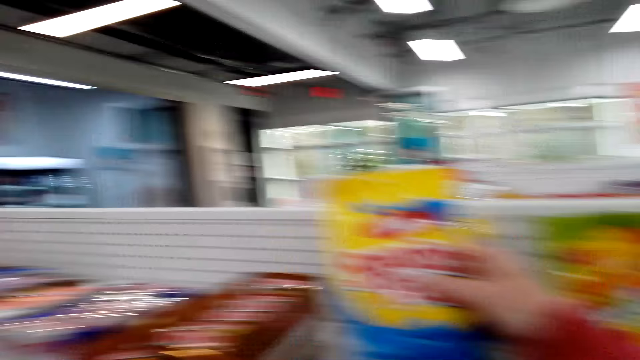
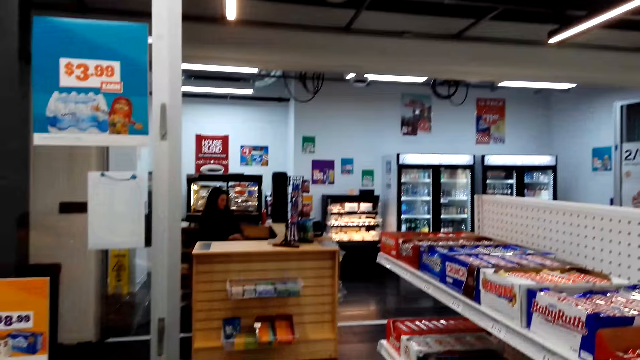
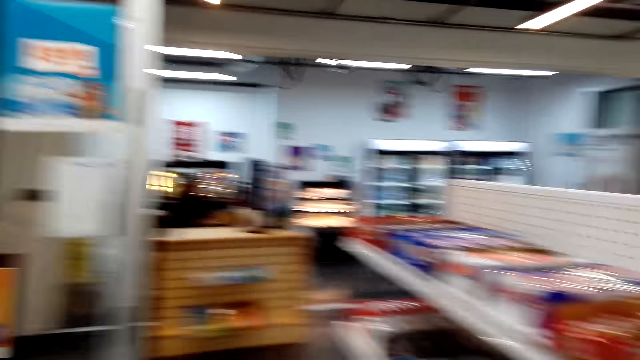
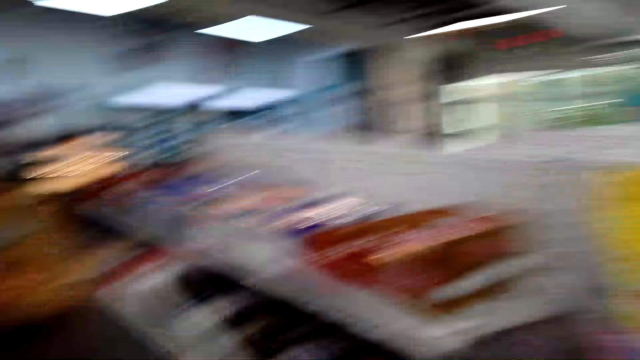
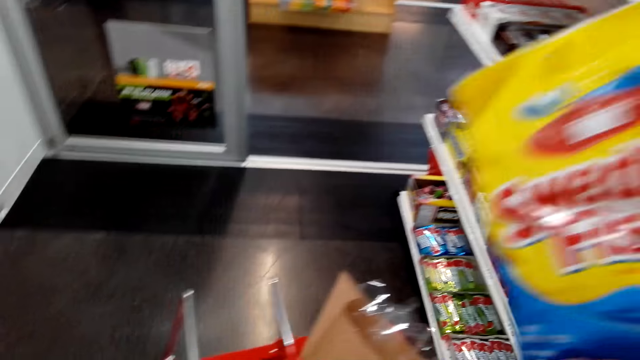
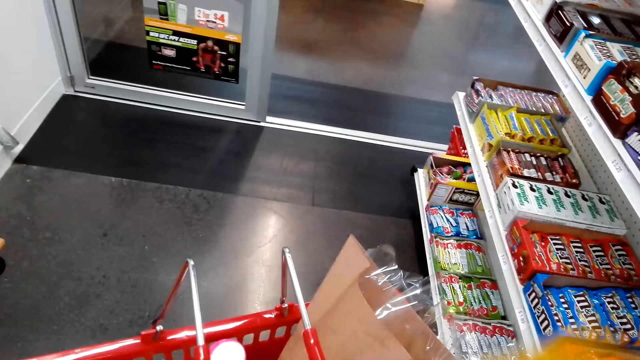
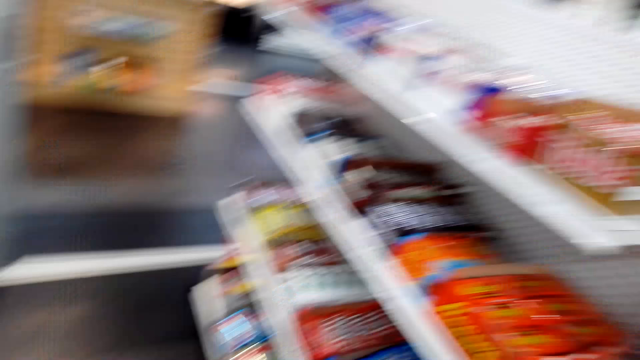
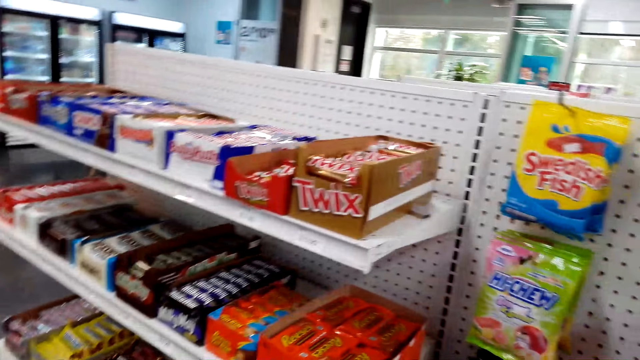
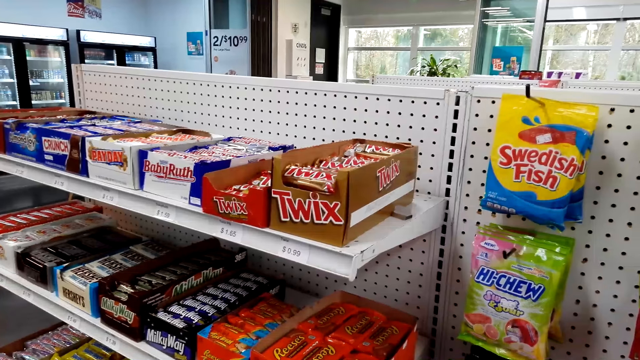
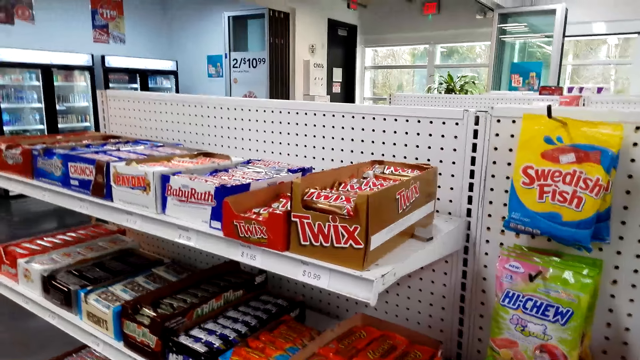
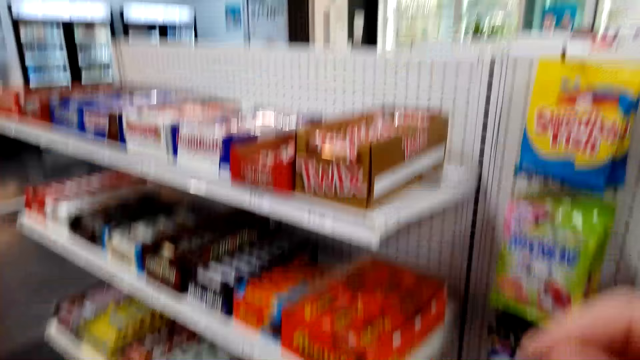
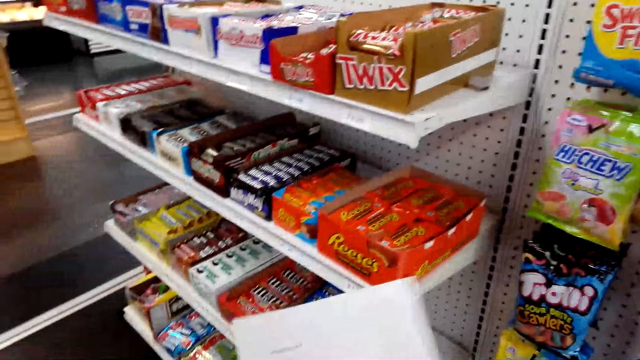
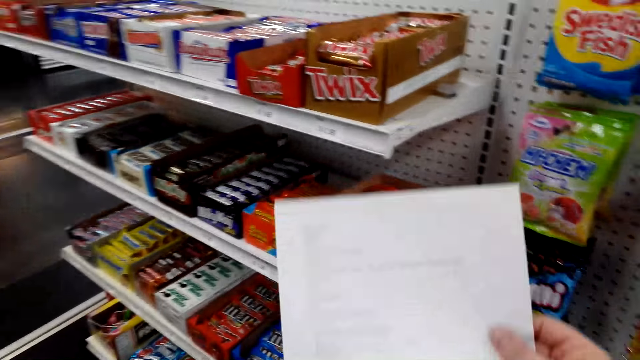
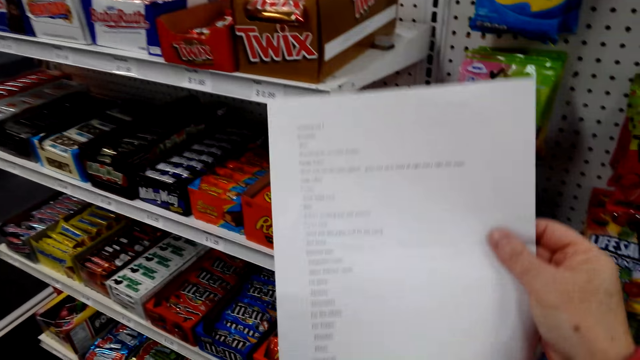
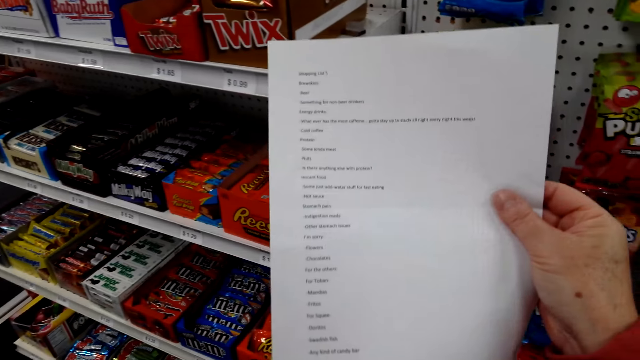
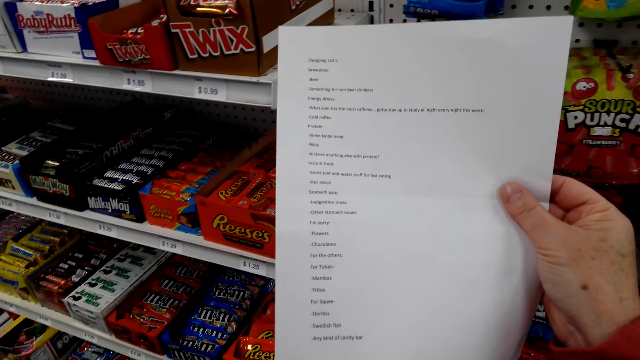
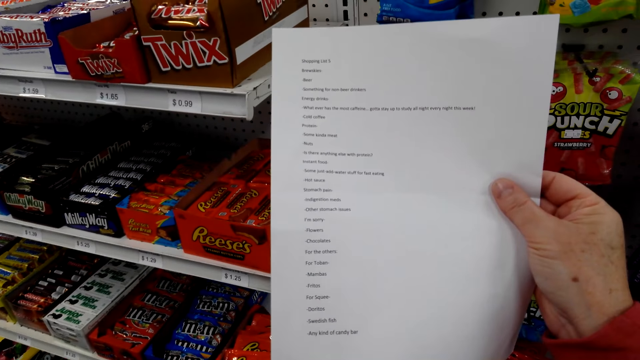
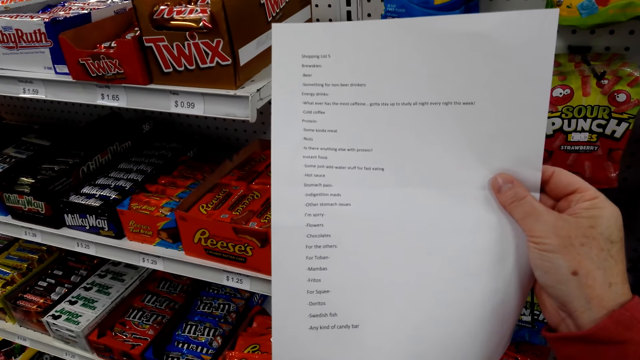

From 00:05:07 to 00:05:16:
The camera wearer stares at the Swedish fish. They look at a cashier. They talk. They put the Swedish fish in the shopping basket. They look at the shelf. They pass the paper to the right hand. They read the paper.

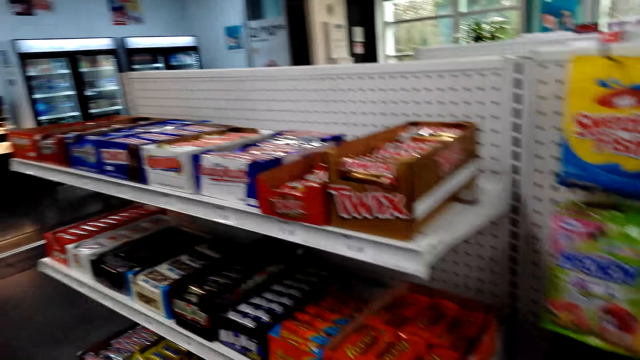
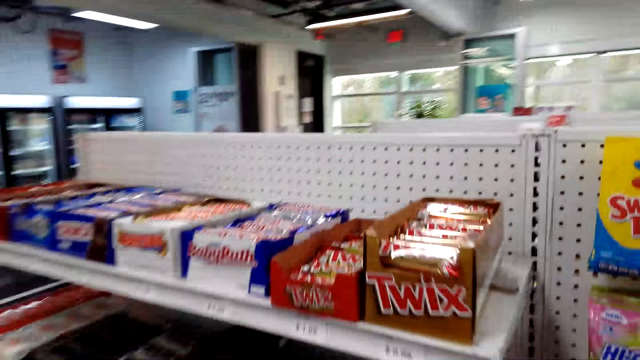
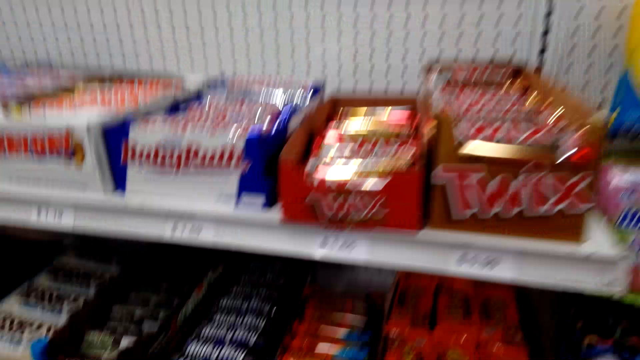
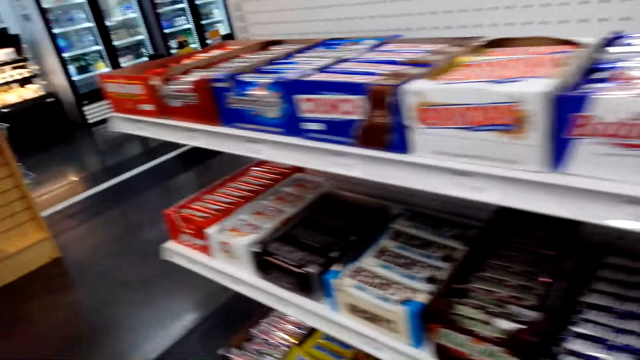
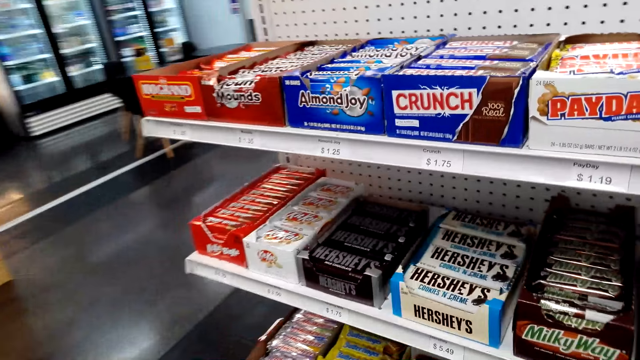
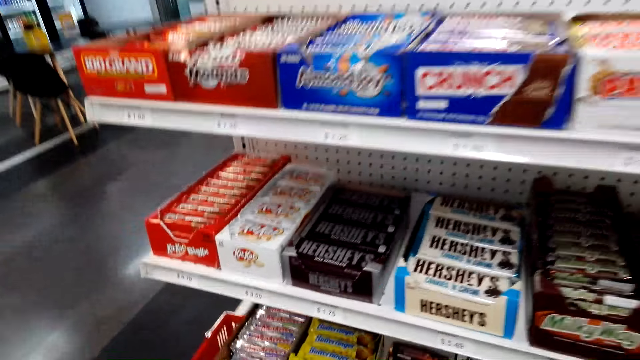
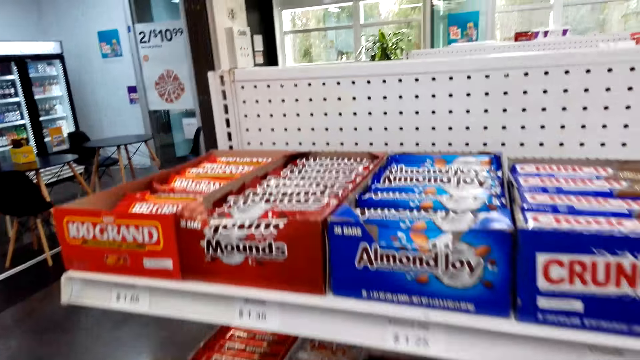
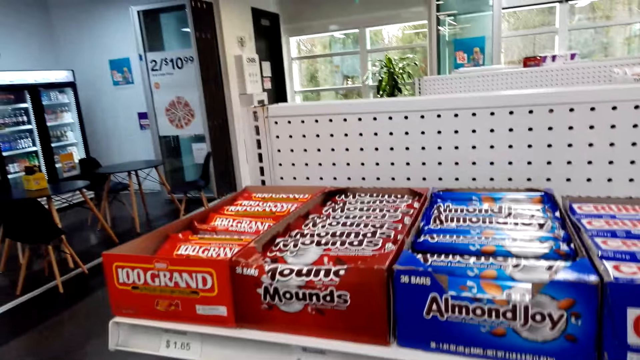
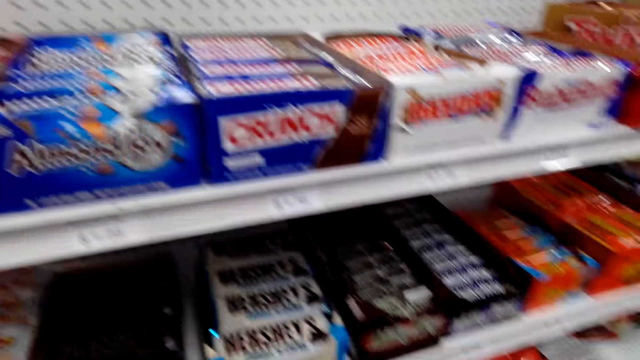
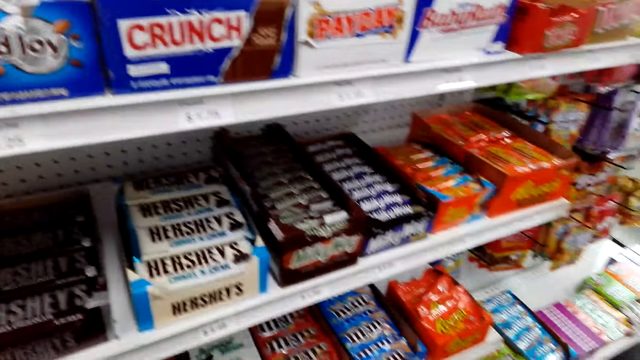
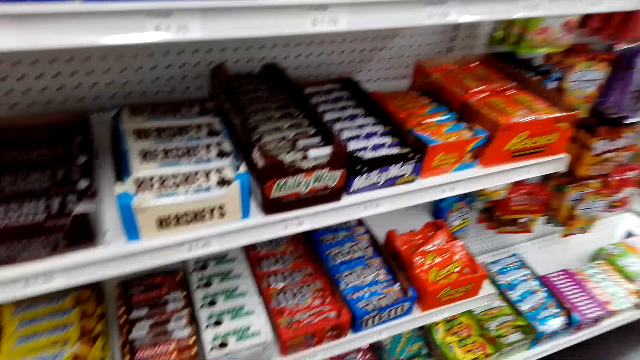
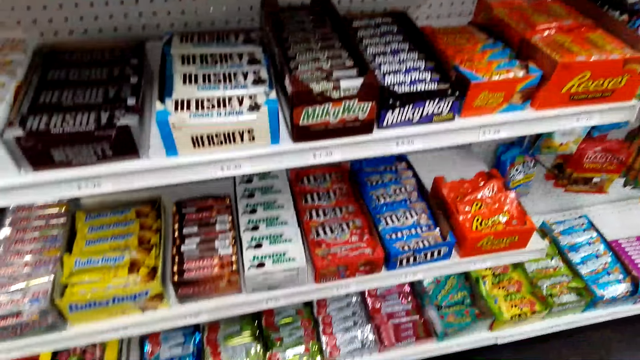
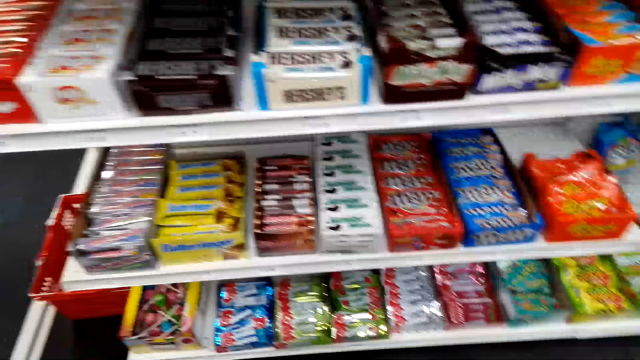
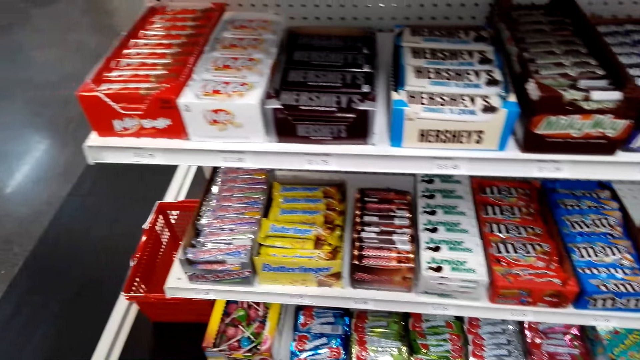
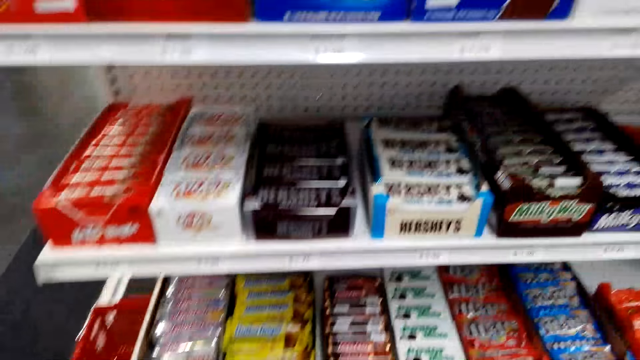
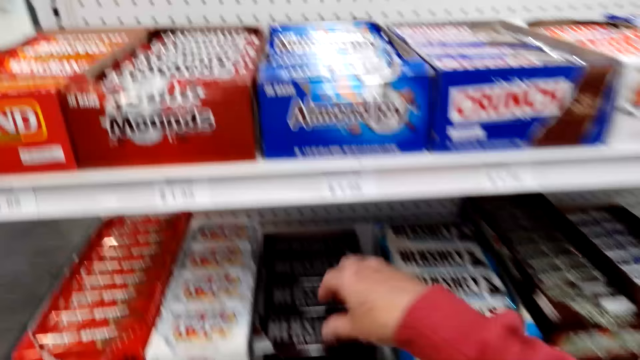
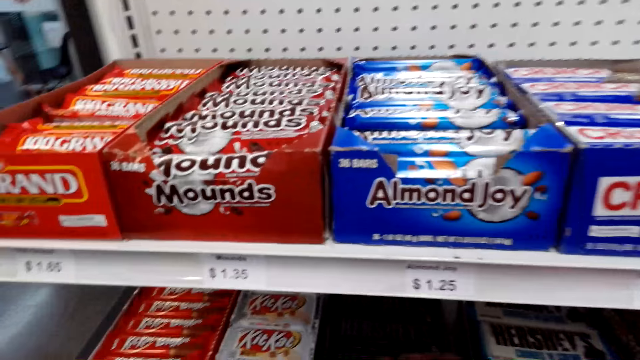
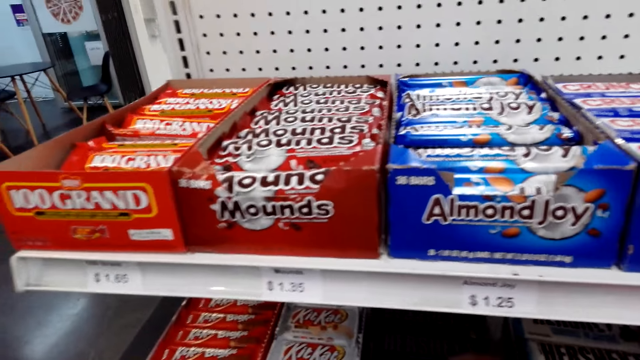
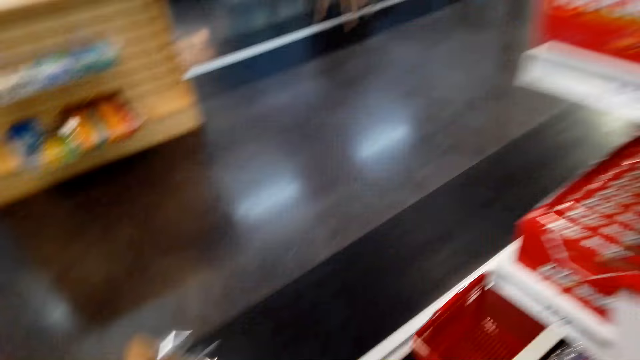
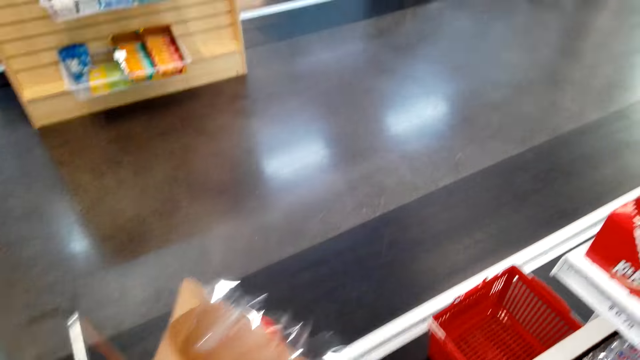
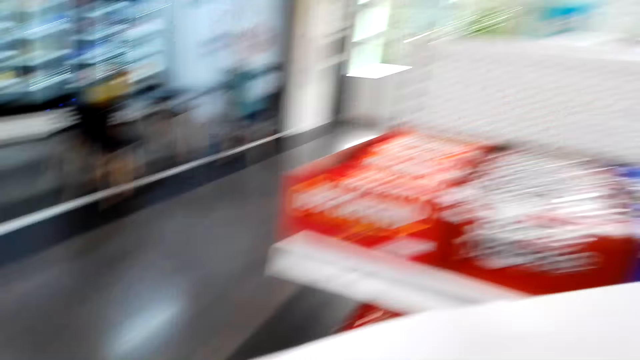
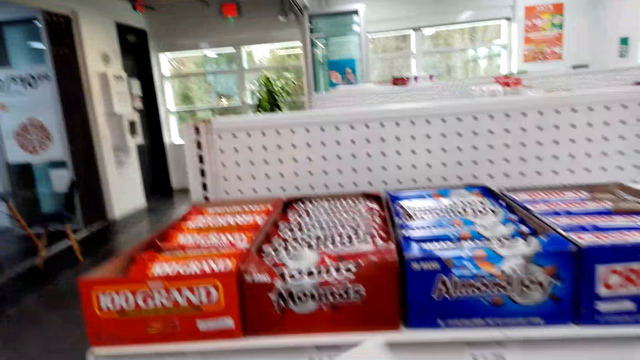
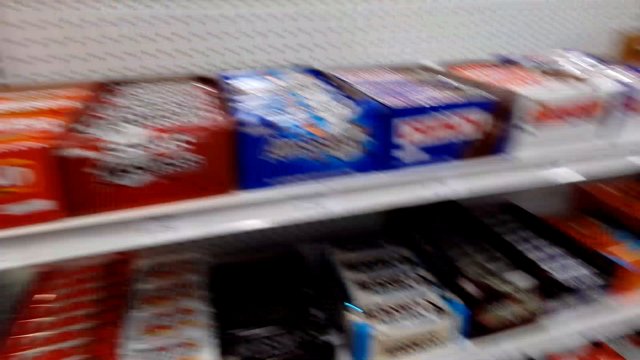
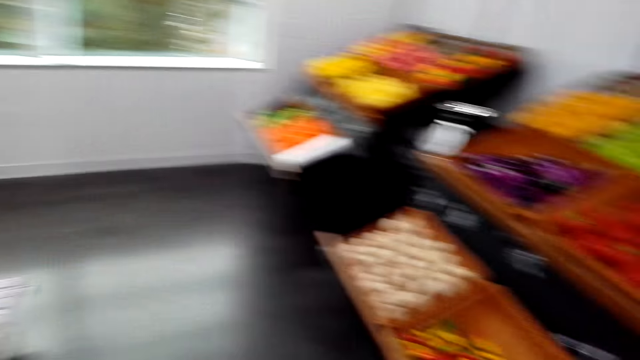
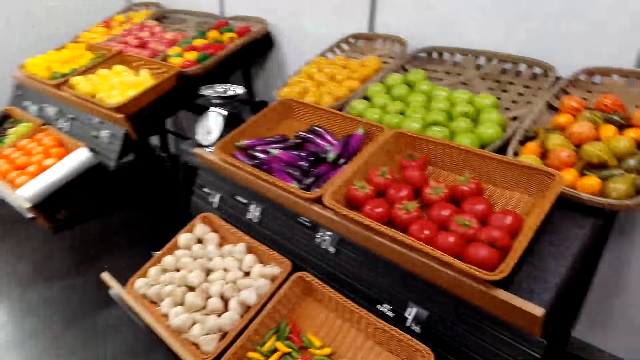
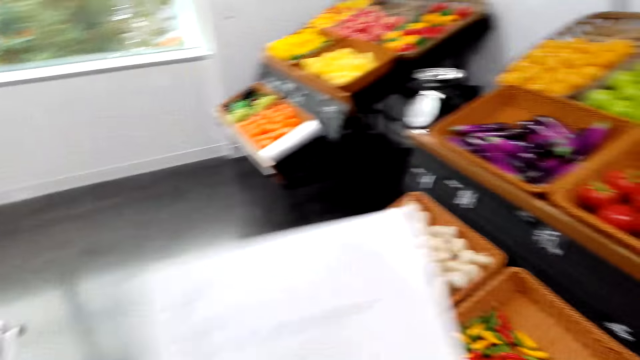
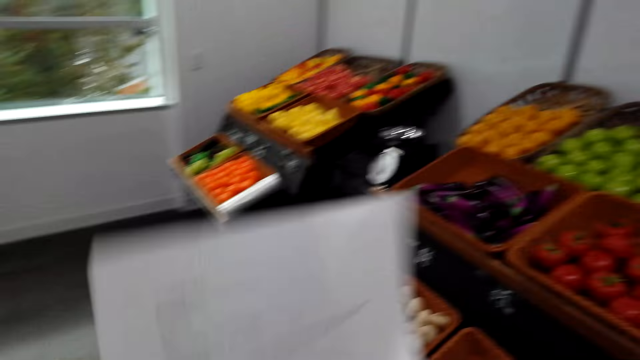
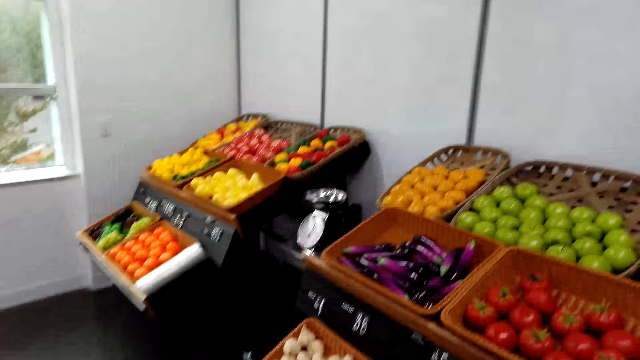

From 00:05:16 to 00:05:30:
The camera wearer walks in the supermarket. They stare at the items on the shelves. They look at the shelf. They pick up the Hershey's chocolate from the shelf. They put the Hershey's chocolate in the shopping basket. They look at the shopping basket. They walk in the box. They look at the shelf. They turn around. They look at the grocery. They adjust the paper in the hand.
